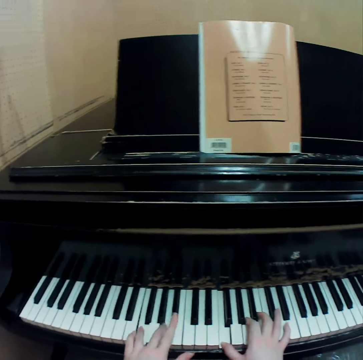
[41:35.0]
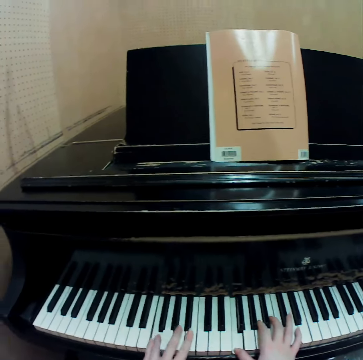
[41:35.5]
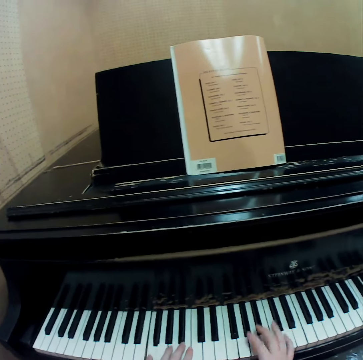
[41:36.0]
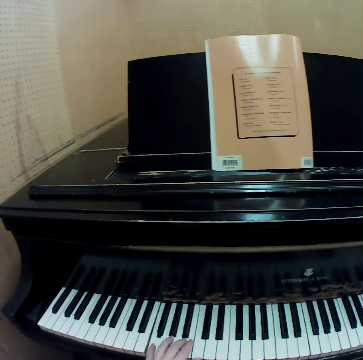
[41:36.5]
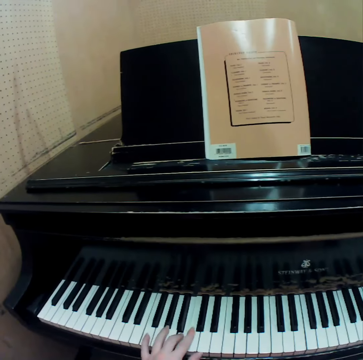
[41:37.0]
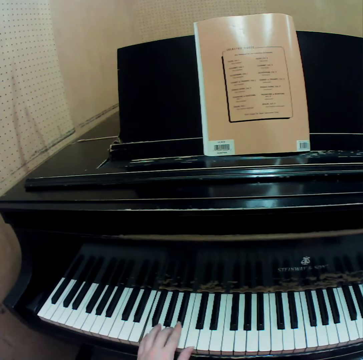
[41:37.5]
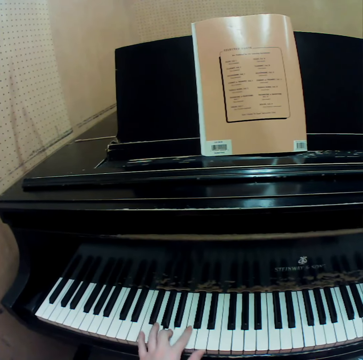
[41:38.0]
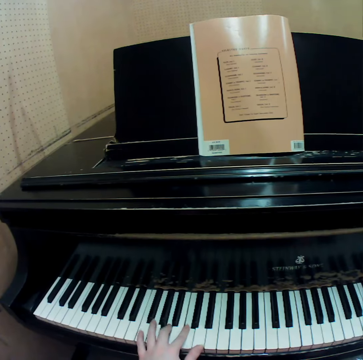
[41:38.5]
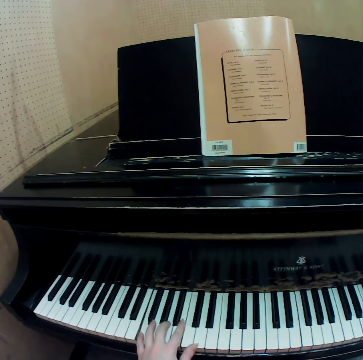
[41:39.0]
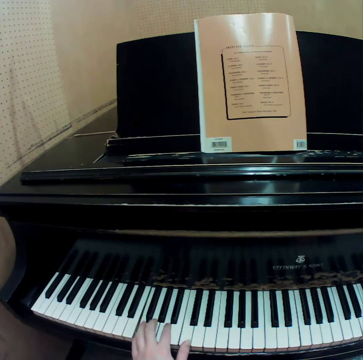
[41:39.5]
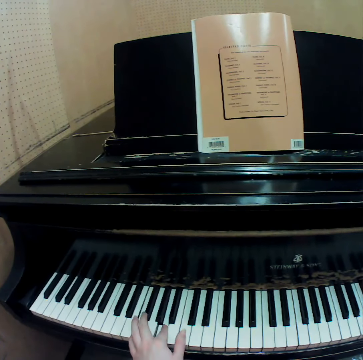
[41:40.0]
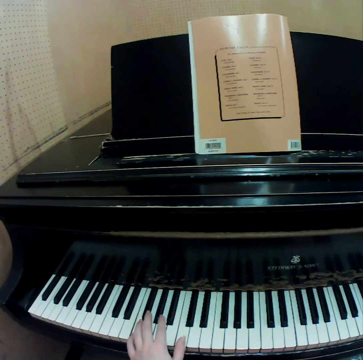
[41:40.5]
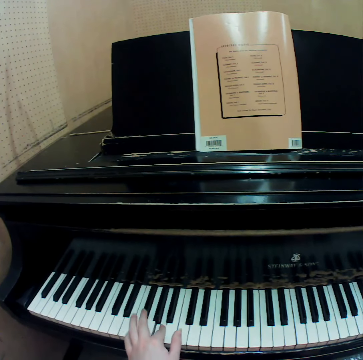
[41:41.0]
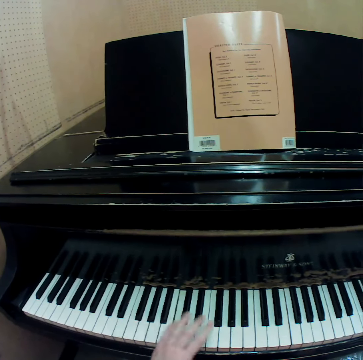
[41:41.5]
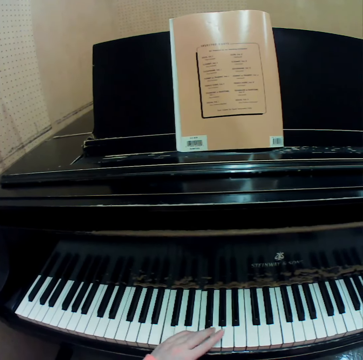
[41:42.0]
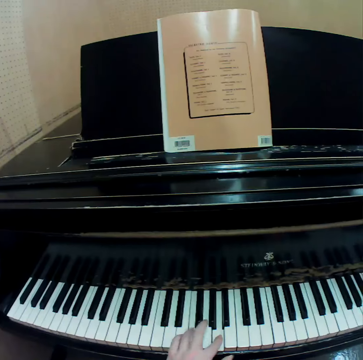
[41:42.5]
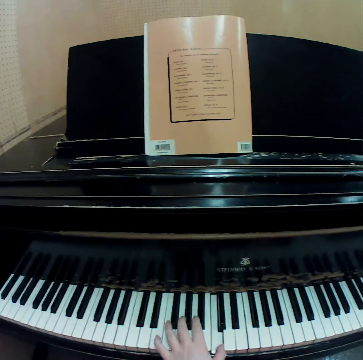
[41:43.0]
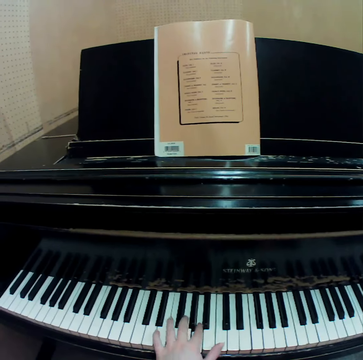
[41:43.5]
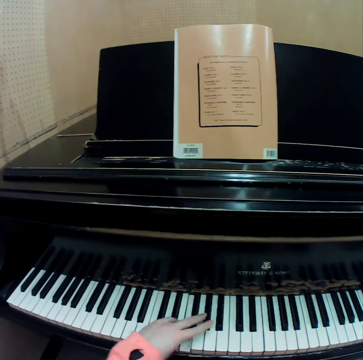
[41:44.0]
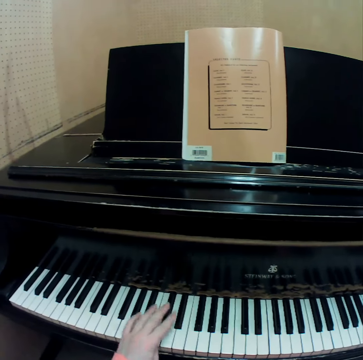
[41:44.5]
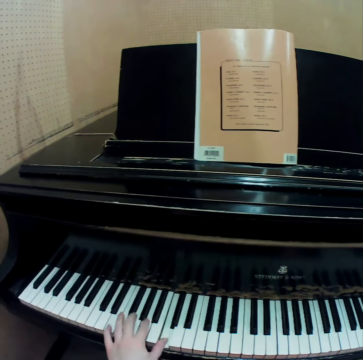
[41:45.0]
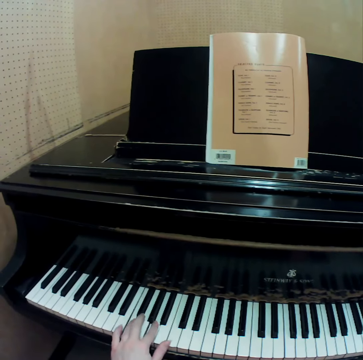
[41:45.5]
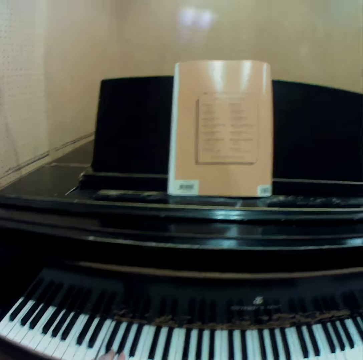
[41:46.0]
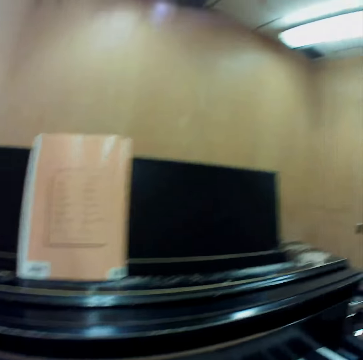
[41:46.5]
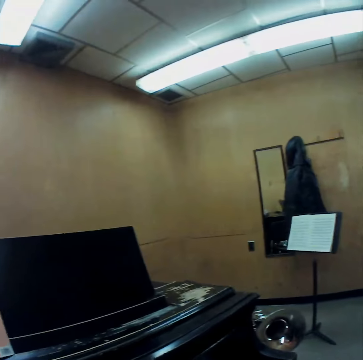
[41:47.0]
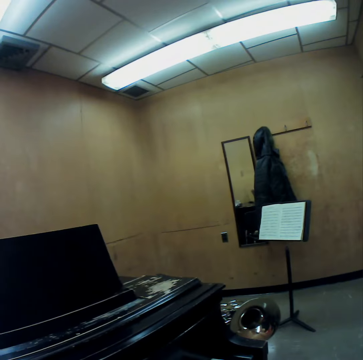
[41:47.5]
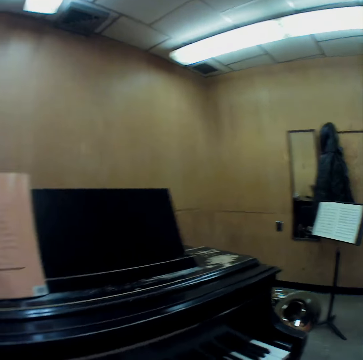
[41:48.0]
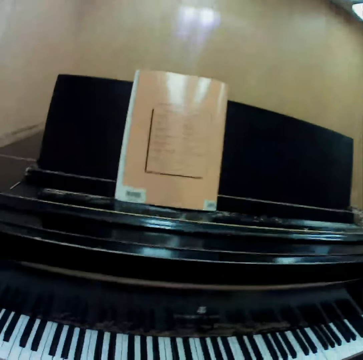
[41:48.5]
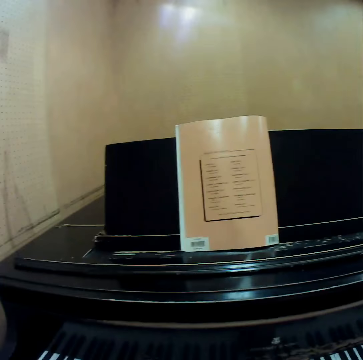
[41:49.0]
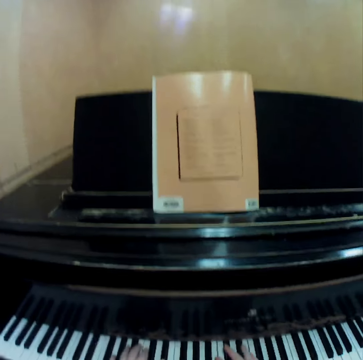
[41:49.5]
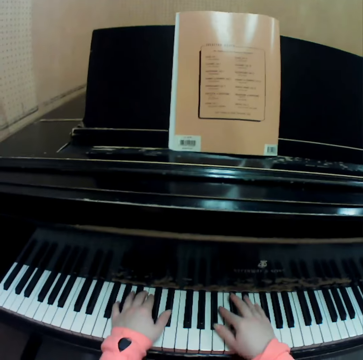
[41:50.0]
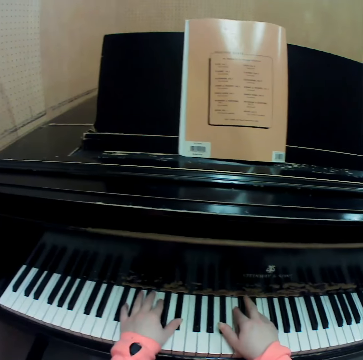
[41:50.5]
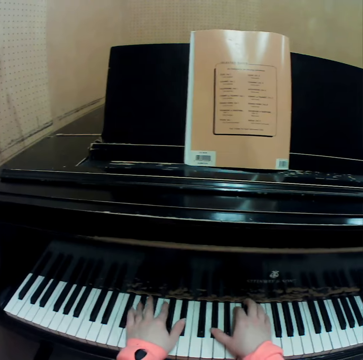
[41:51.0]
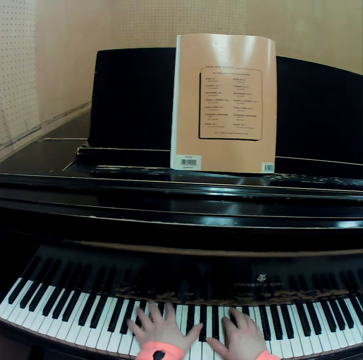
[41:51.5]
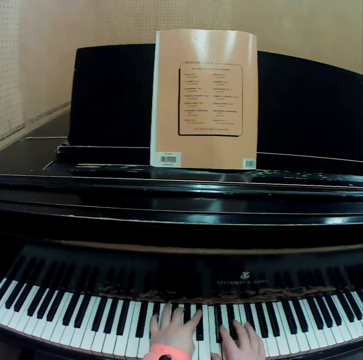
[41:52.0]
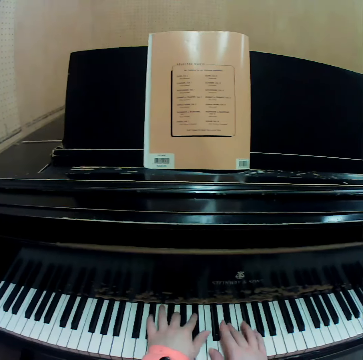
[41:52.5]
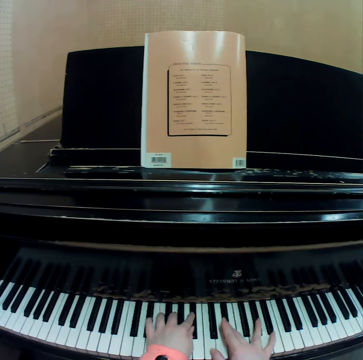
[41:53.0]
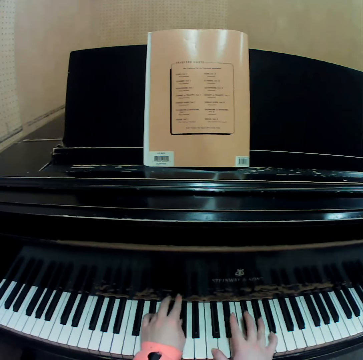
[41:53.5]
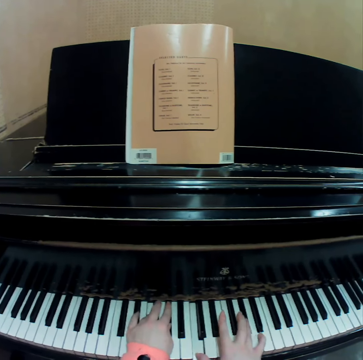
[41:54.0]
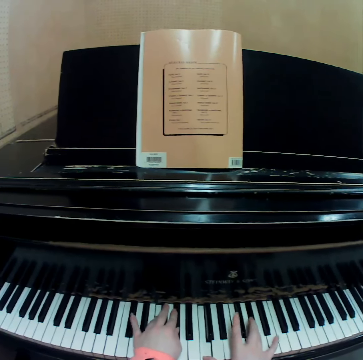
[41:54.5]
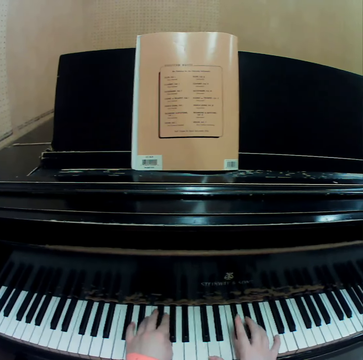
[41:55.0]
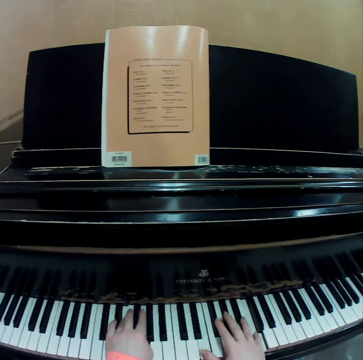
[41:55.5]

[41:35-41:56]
The camera wearer places her right hand on her right thigh. She plays the piano with her left hand. She looks around. She stares at the book. She plays the piano with both her hands.

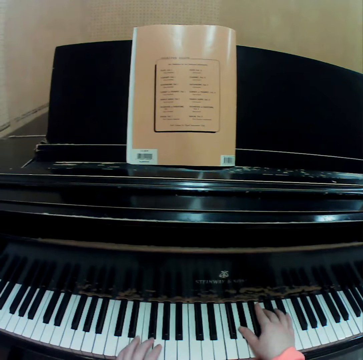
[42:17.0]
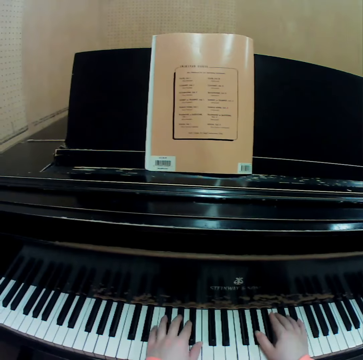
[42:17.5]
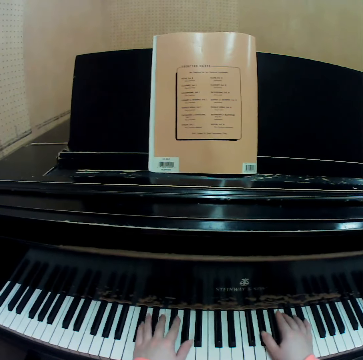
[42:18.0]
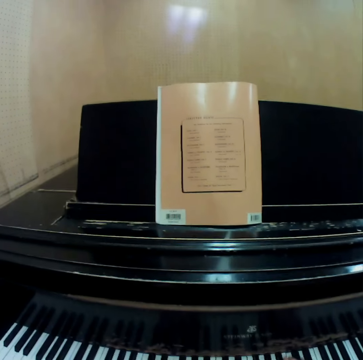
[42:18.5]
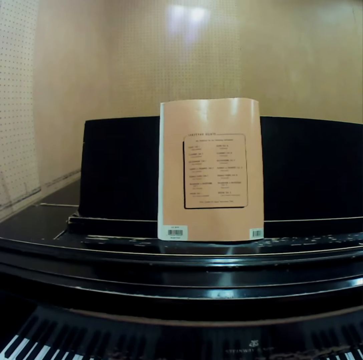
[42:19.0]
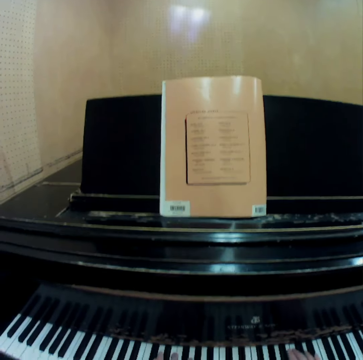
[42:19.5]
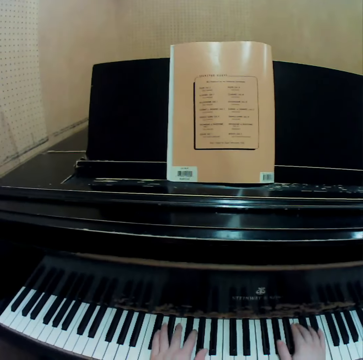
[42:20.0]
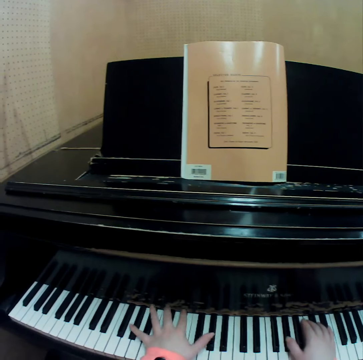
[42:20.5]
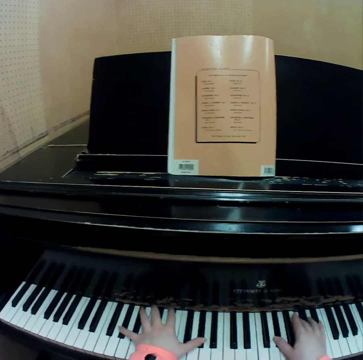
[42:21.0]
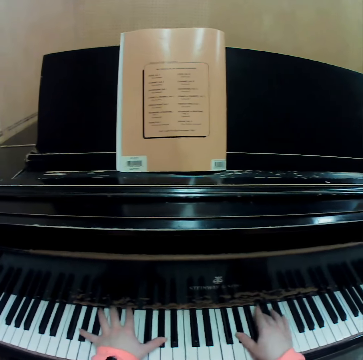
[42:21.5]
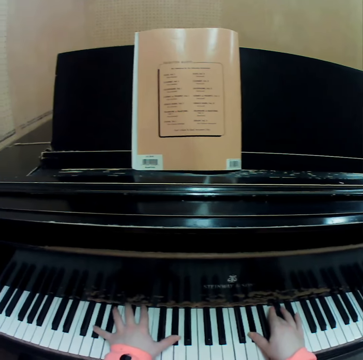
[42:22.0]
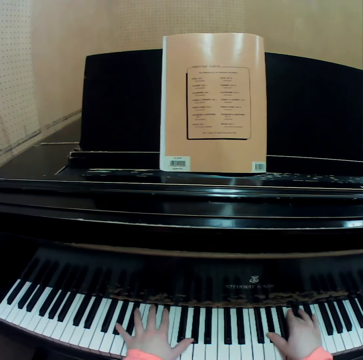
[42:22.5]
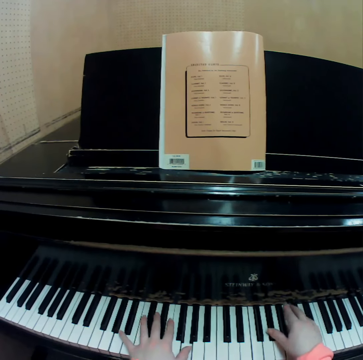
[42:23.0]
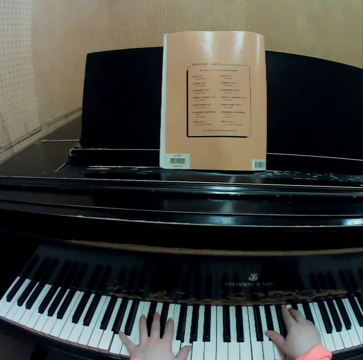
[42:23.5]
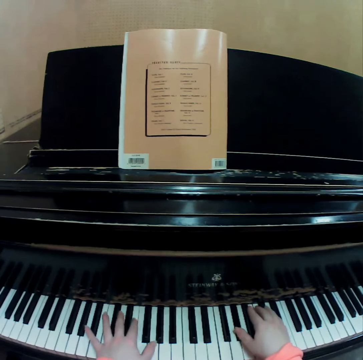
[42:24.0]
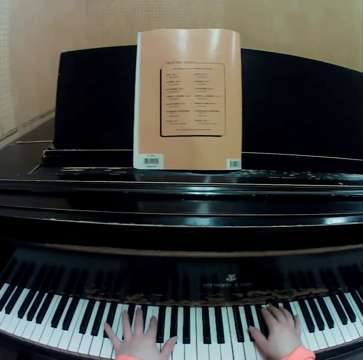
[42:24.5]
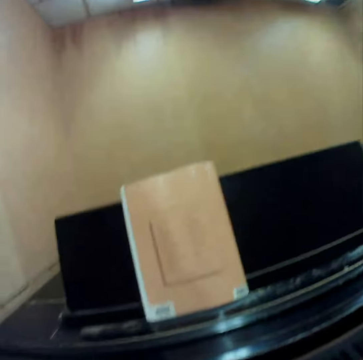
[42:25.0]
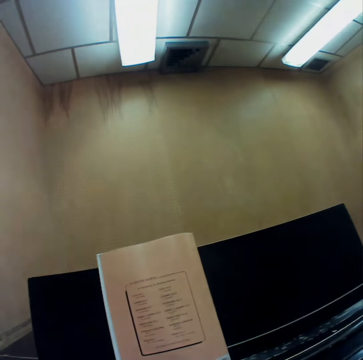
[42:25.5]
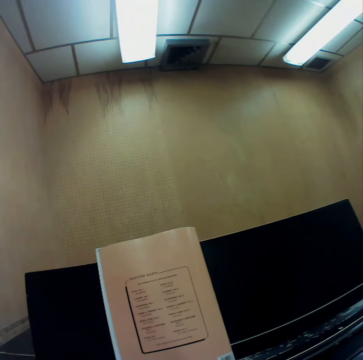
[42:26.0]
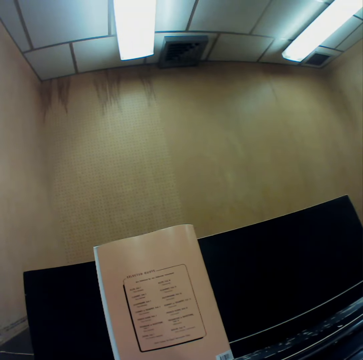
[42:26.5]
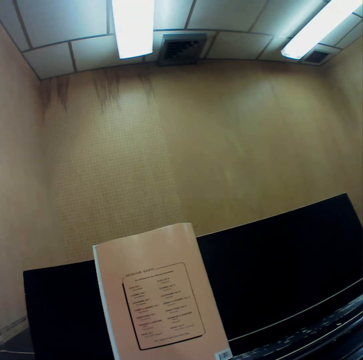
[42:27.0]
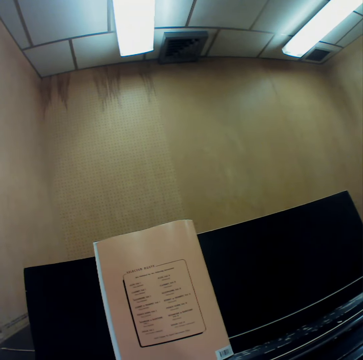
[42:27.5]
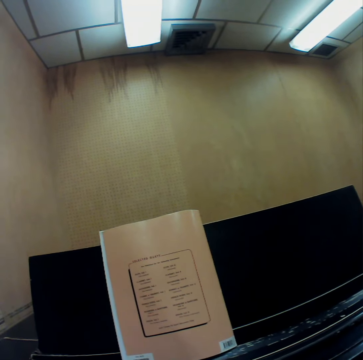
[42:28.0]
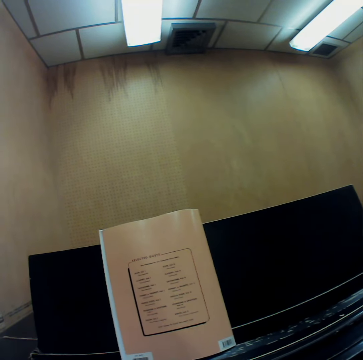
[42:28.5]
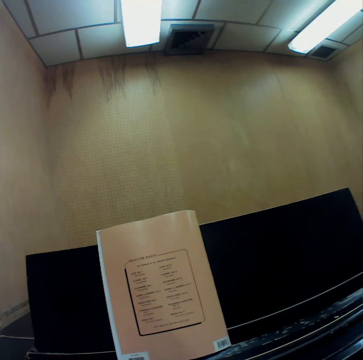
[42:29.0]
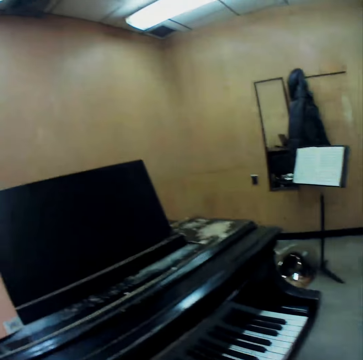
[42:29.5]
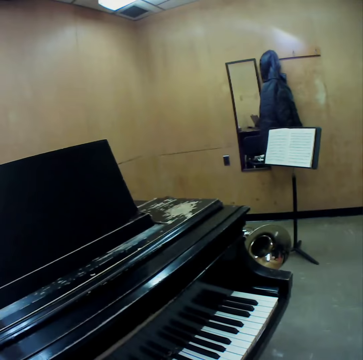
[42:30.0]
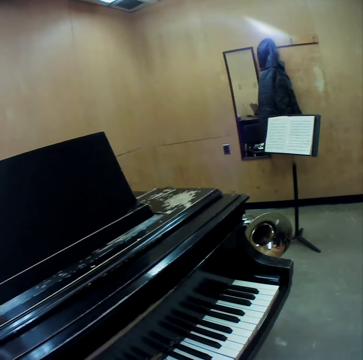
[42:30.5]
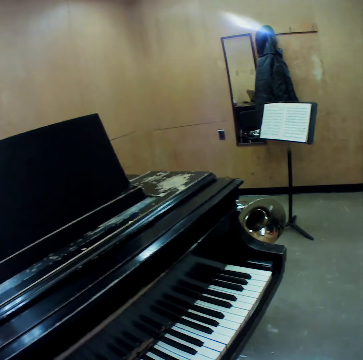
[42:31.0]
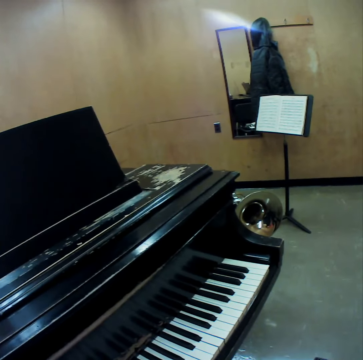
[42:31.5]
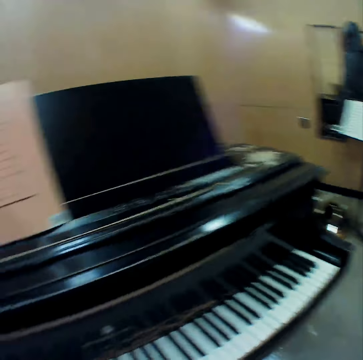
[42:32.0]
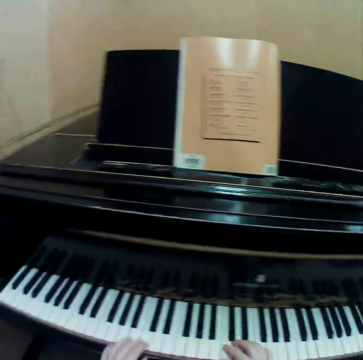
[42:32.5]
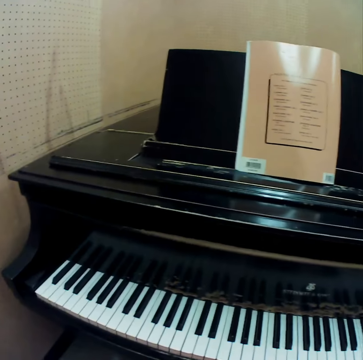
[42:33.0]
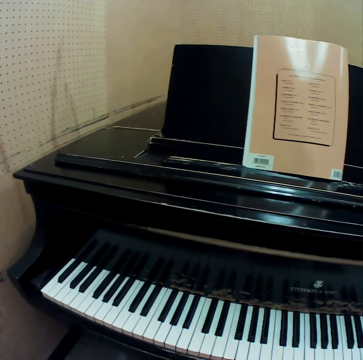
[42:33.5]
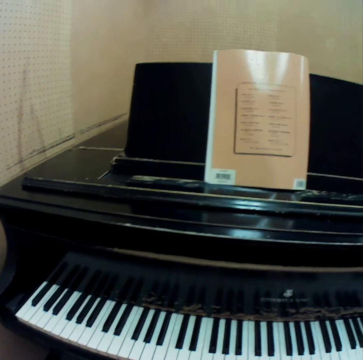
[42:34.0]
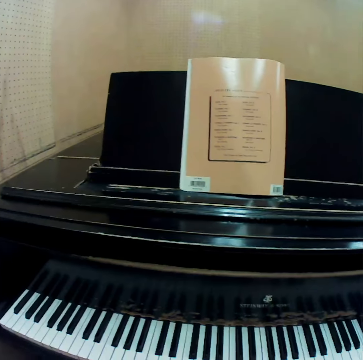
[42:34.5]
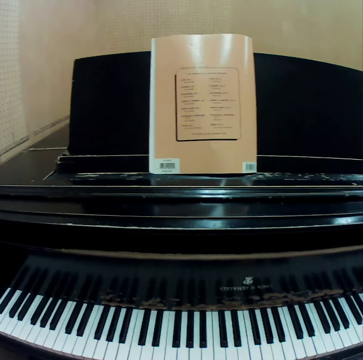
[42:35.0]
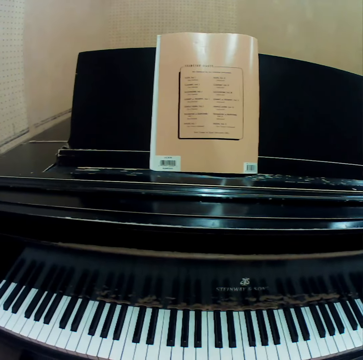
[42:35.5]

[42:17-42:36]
The camera wearer stares at the book. She plays the piano with both her hands. She stares at the book. She stops playing the piano. She stares at the wall. She stares at the book.
